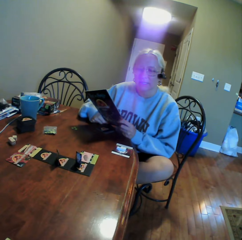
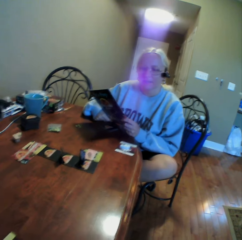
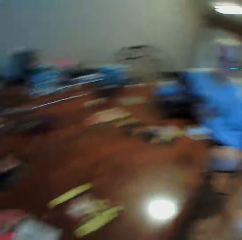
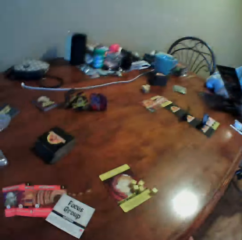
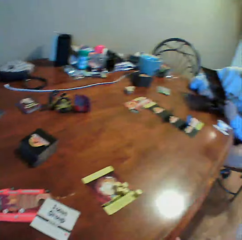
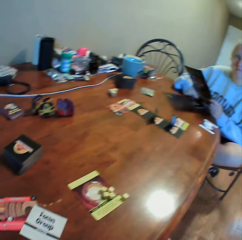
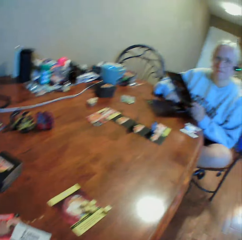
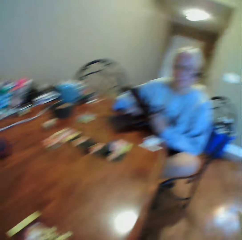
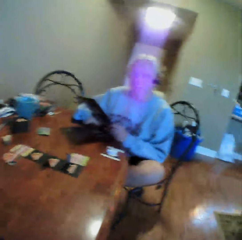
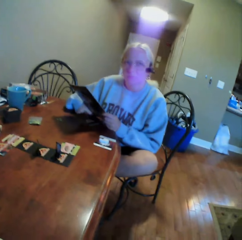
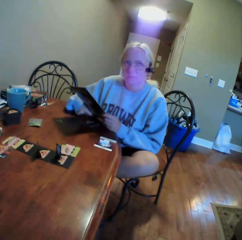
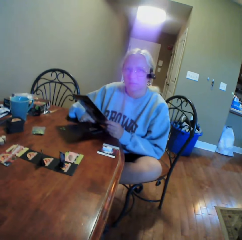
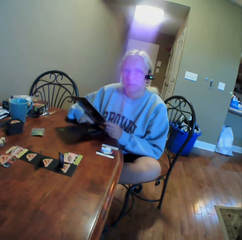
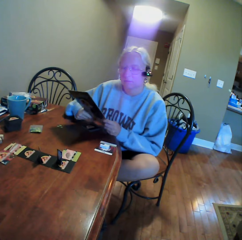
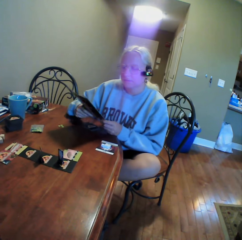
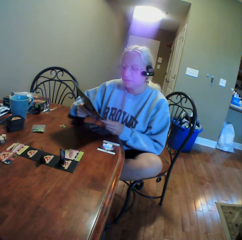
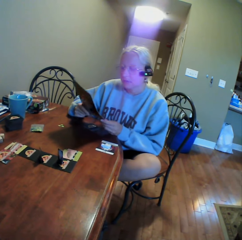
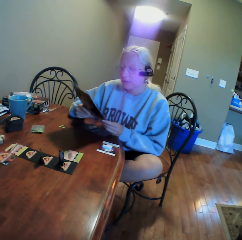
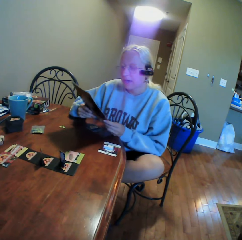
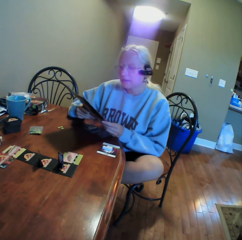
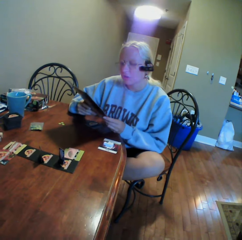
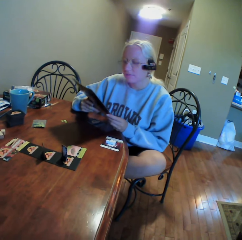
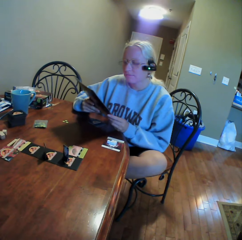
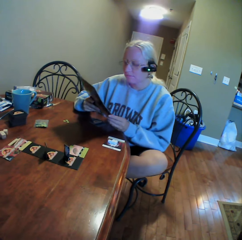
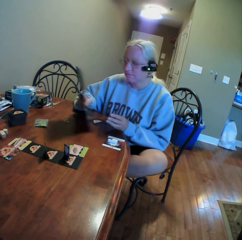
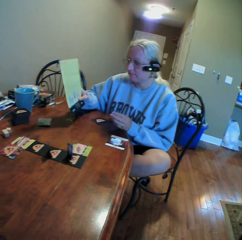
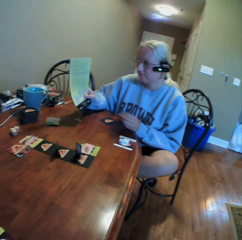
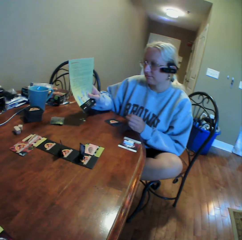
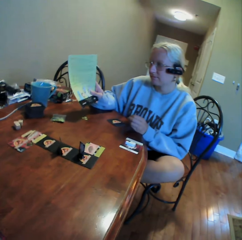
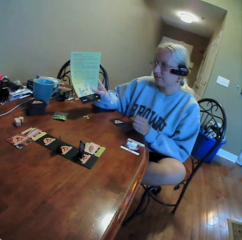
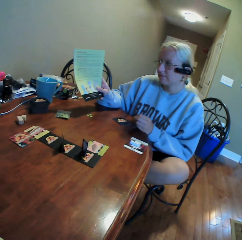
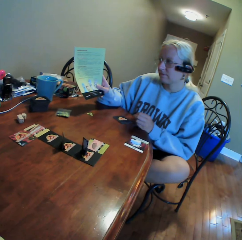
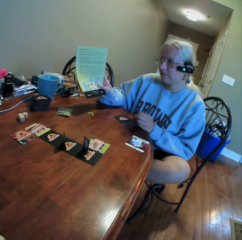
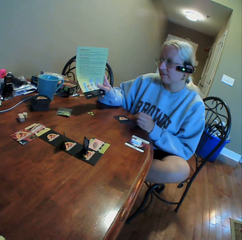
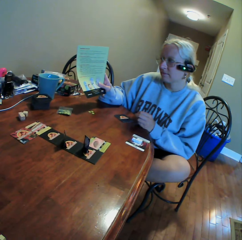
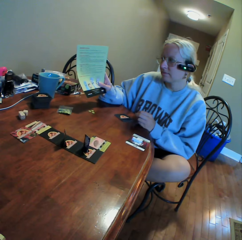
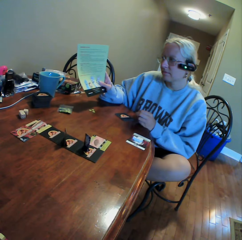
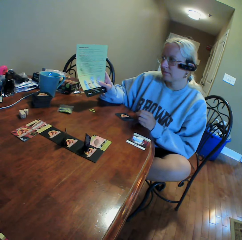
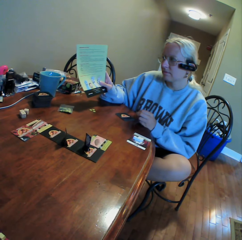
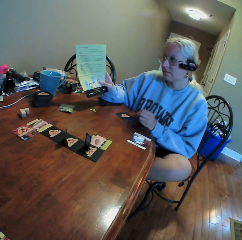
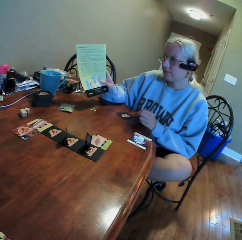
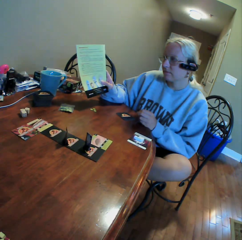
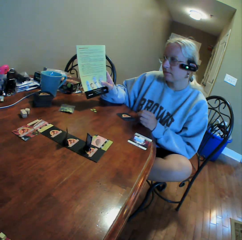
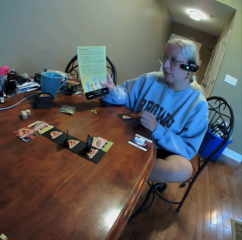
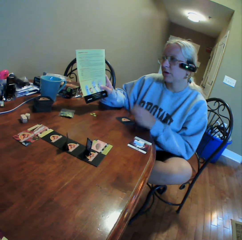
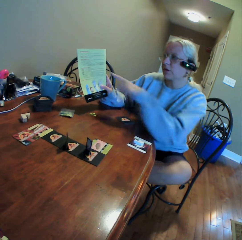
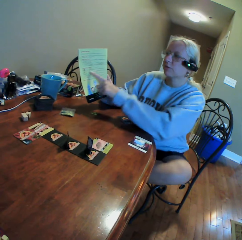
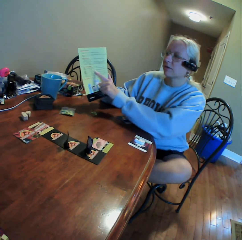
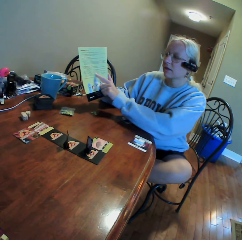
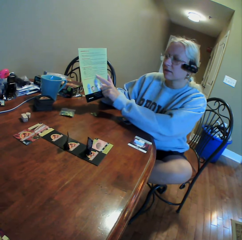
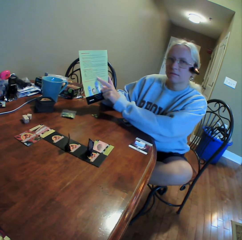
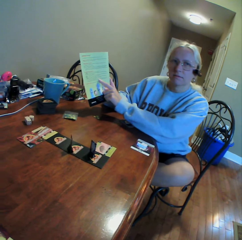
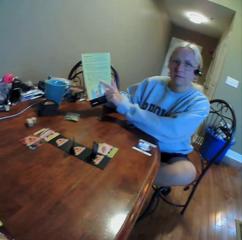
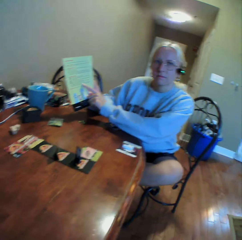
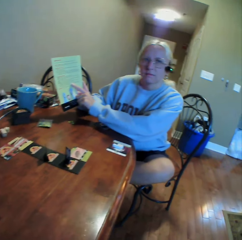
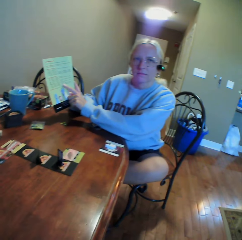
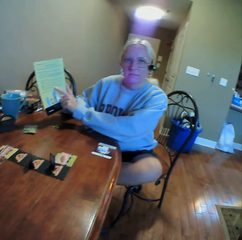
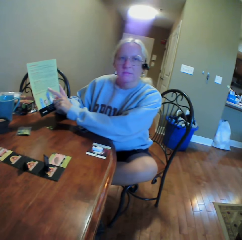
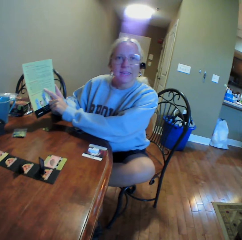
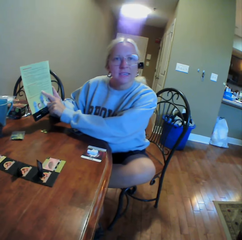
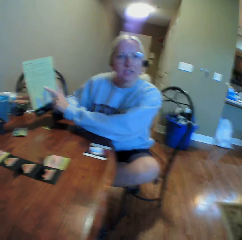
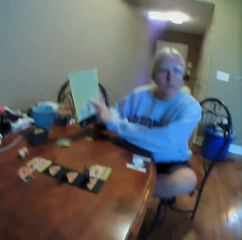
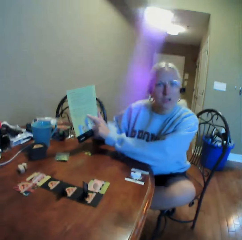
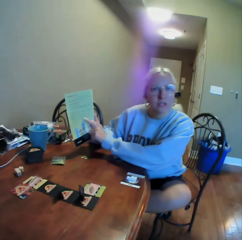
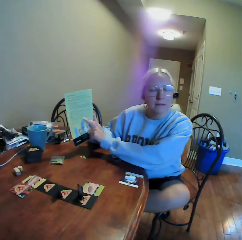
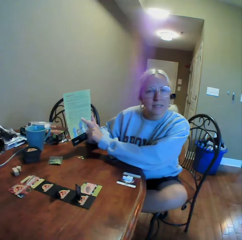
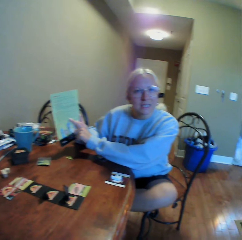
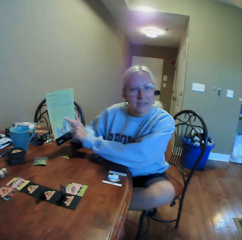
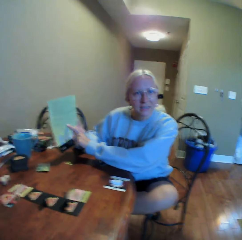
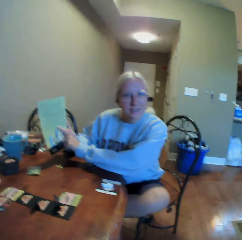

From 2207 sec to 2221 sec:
A woman shows the camera wearer a book. The woman moves the book with her right hand. The woman uses gestures, points at the book with her left finger, and looks around.

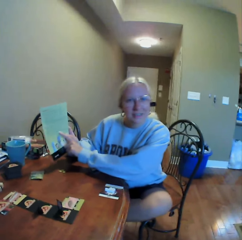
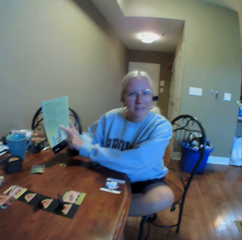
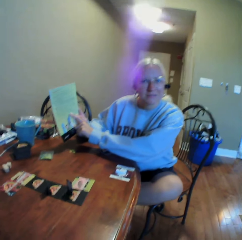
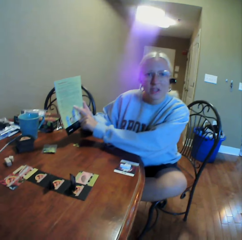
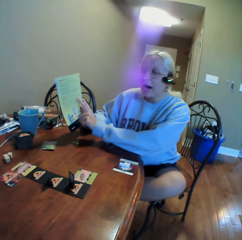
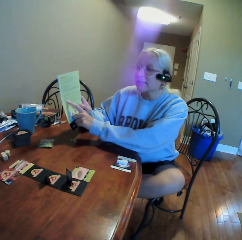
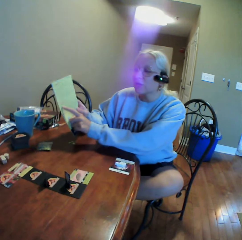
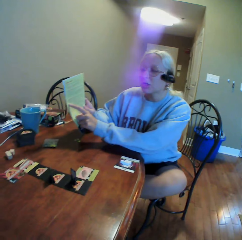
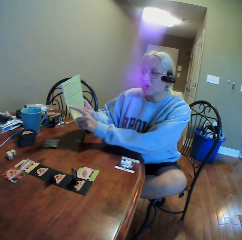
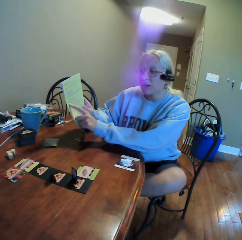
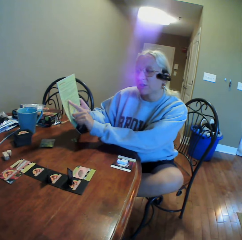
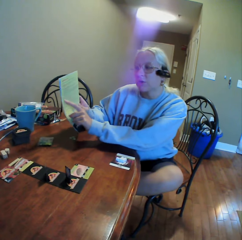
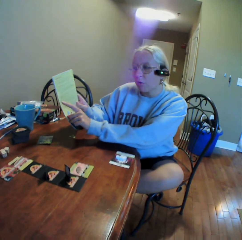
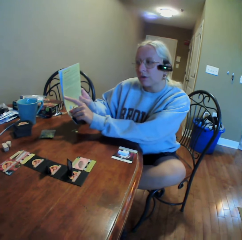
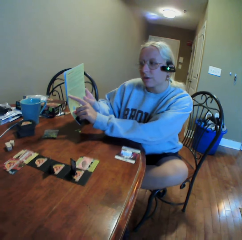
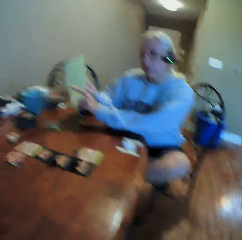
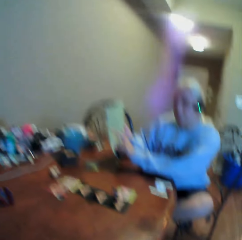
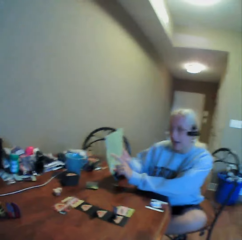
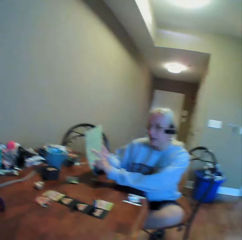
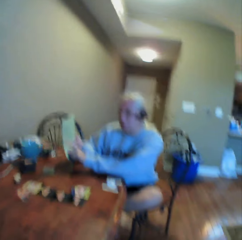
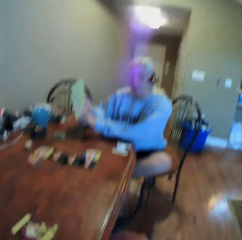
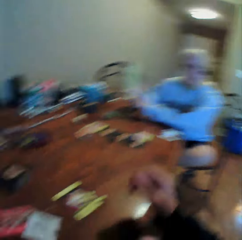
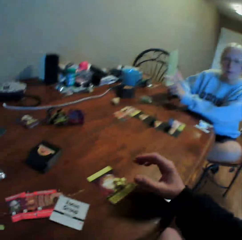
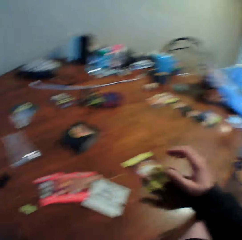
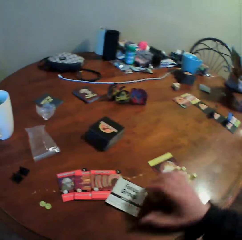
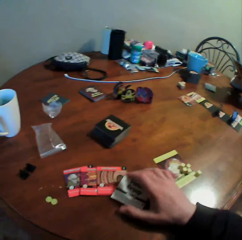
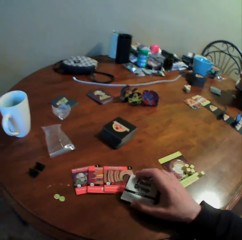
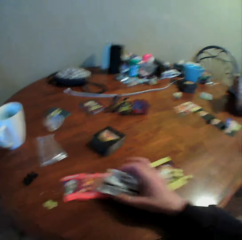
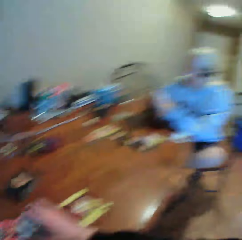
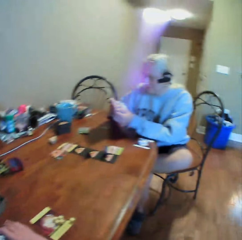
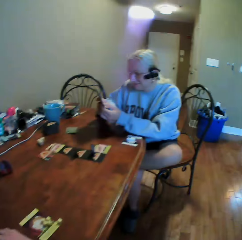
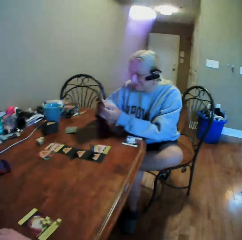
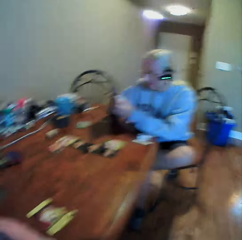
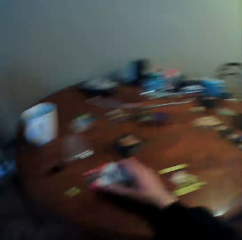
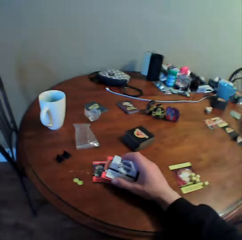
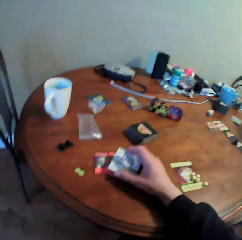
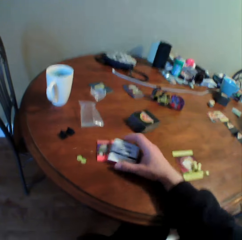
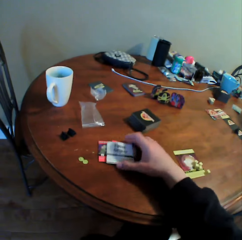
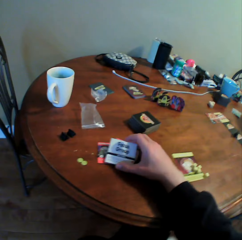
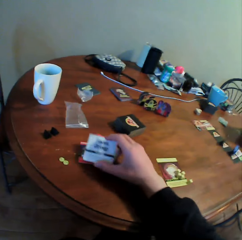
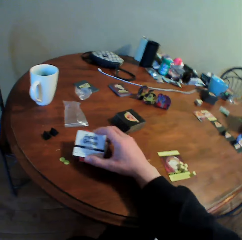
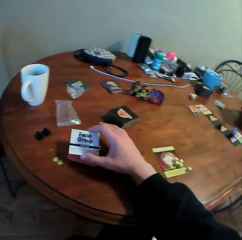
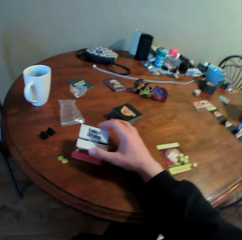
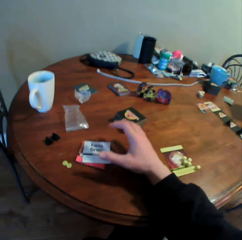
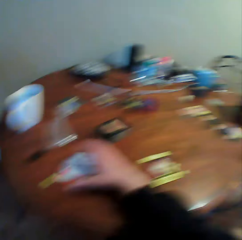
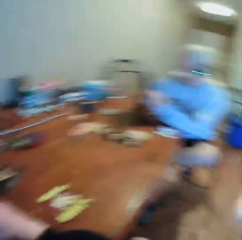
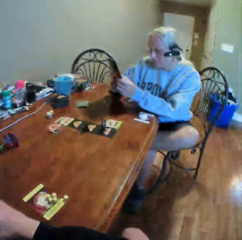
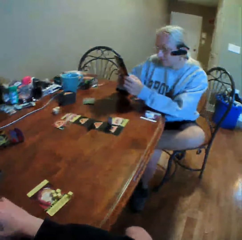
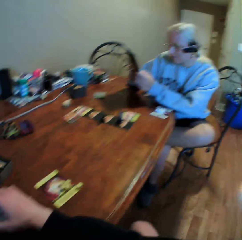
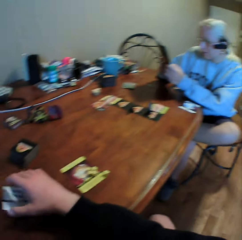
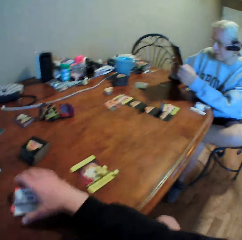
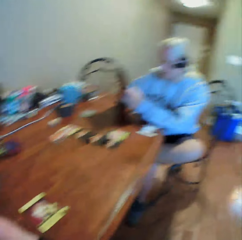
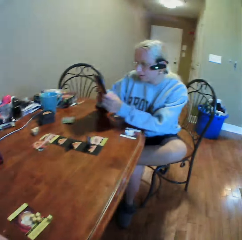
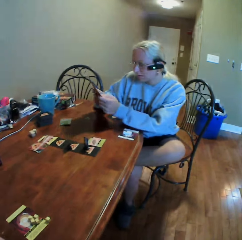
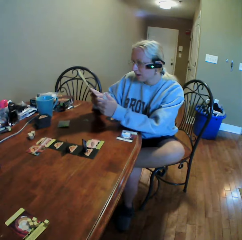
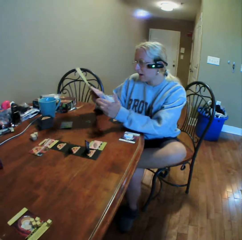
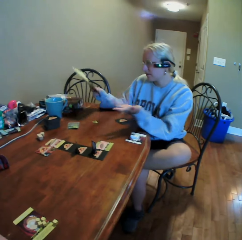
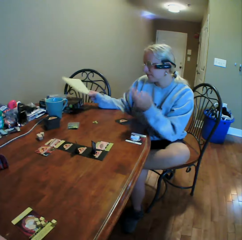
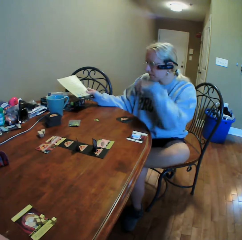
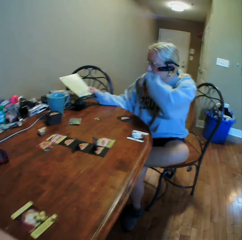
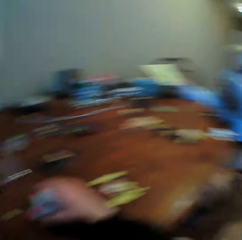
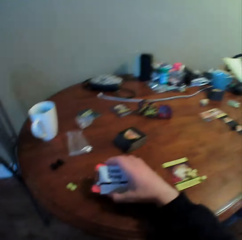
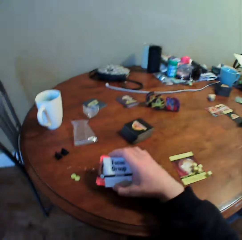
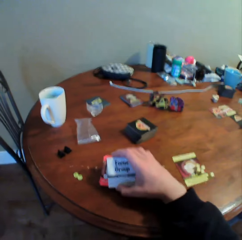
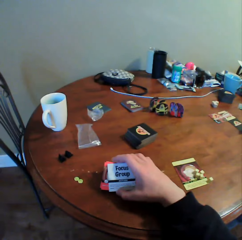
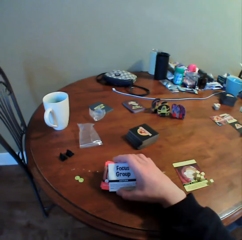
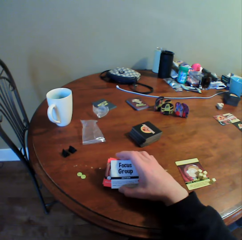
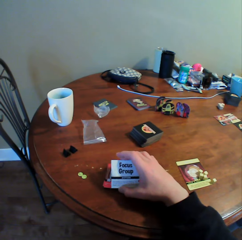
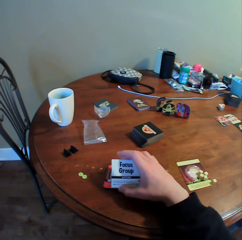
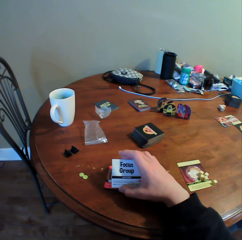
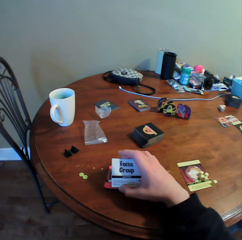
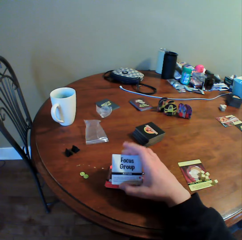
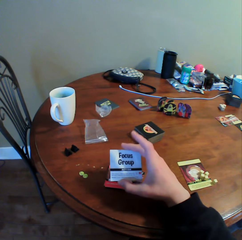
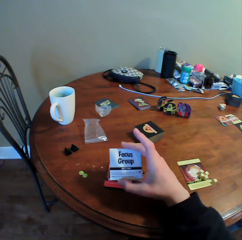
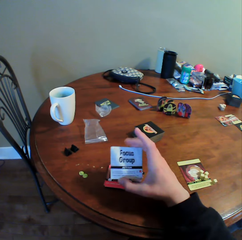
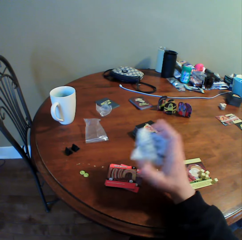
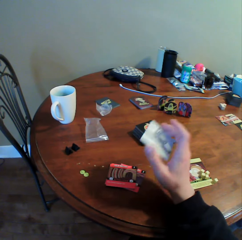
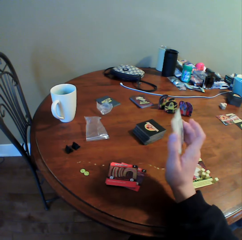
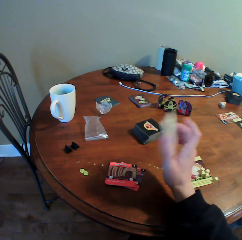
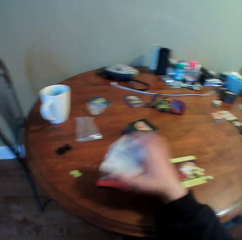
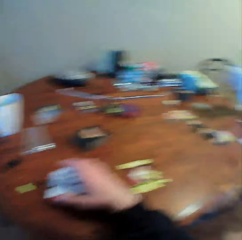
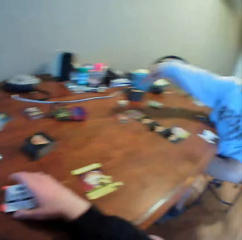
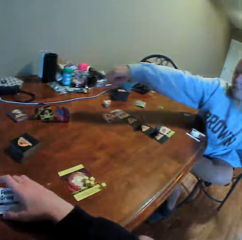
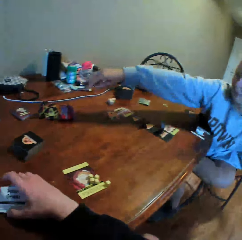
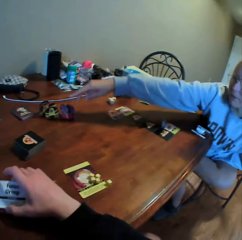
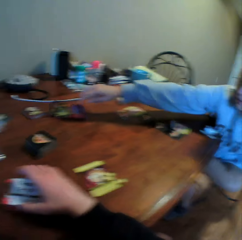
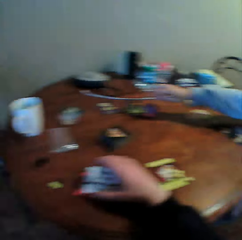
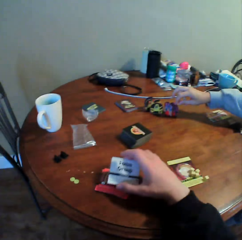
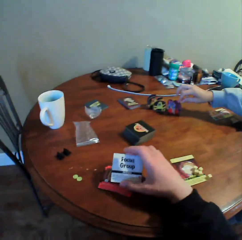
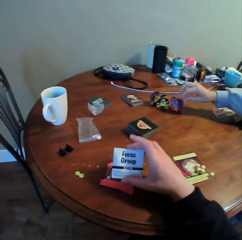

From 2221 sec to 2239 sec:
A woman points at a book with her left finger. The camera wearer picks up a card on the table. They move the cards on the table. They look around. The woman reads the book. The camera wearer puts the cards on the table. They look around. The woman reads the book, holds the book with her hands, uses gestures, and wipes her mouth with her left hand. The woman looks around. The camera wearer puts a card on the table. They look at the card. They move a hand. They look around. The woman moves a hand.
